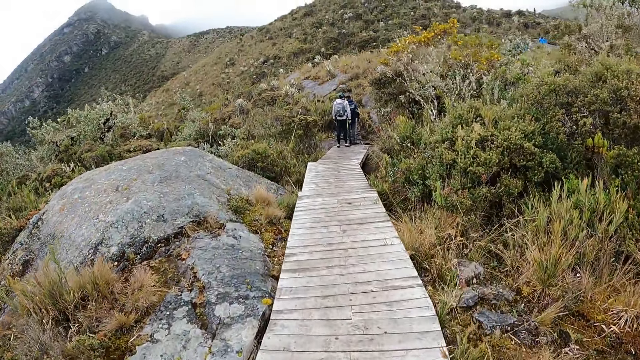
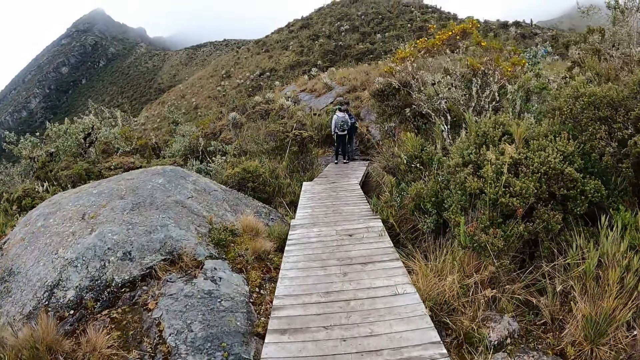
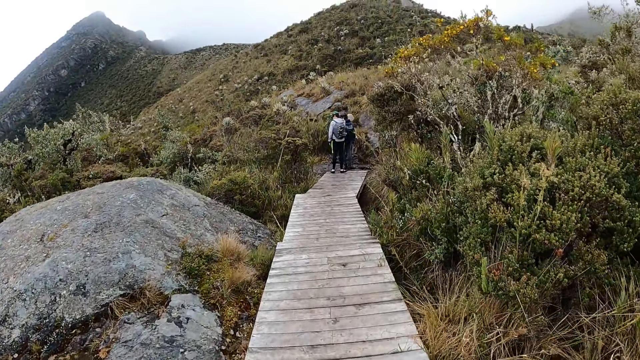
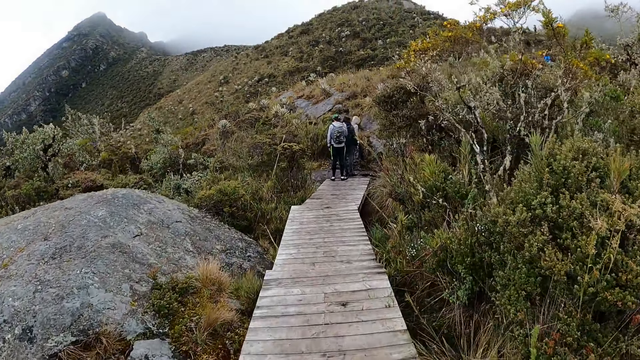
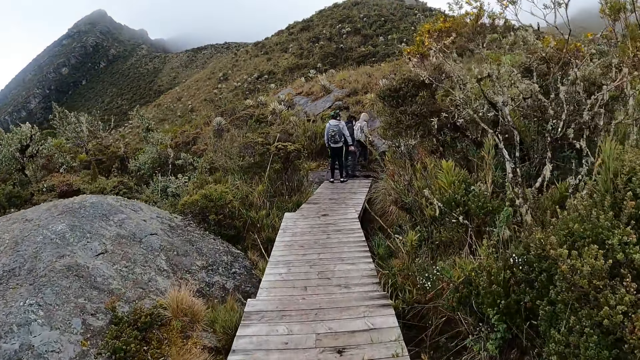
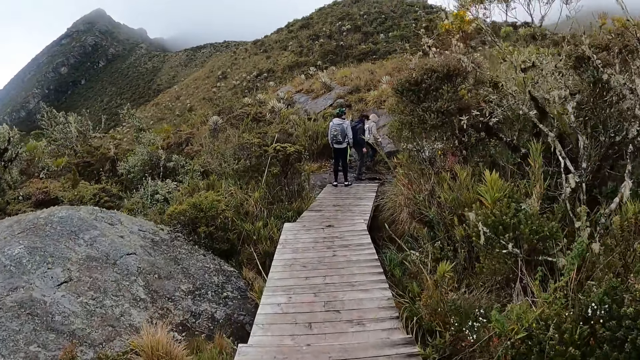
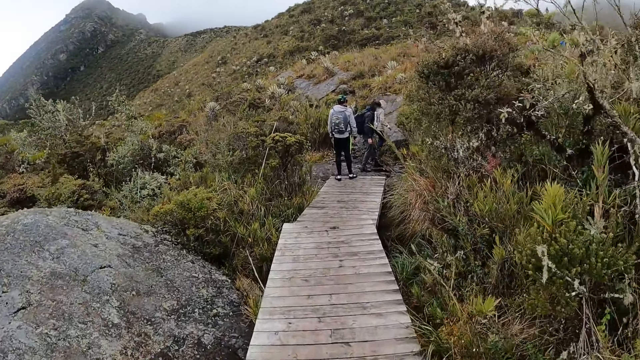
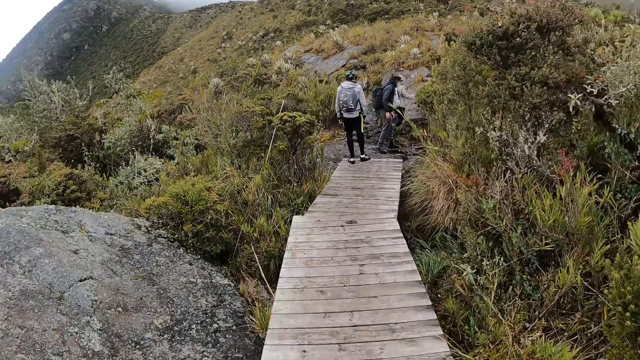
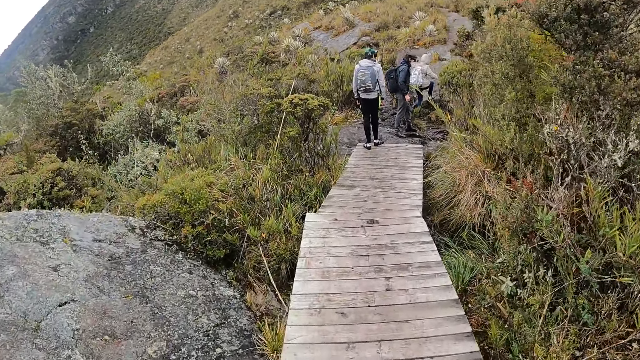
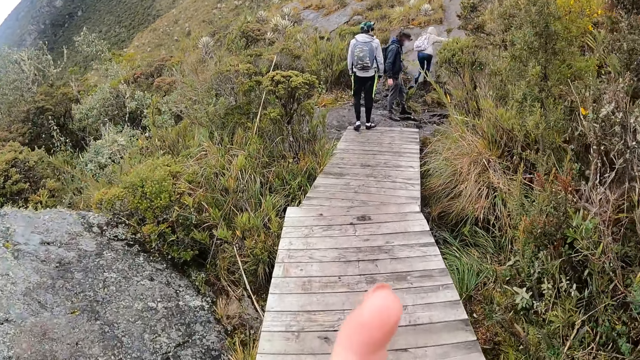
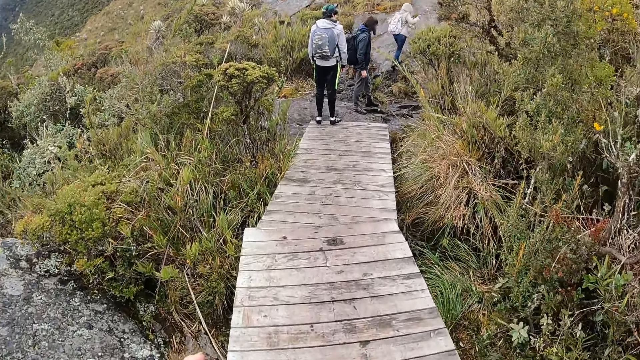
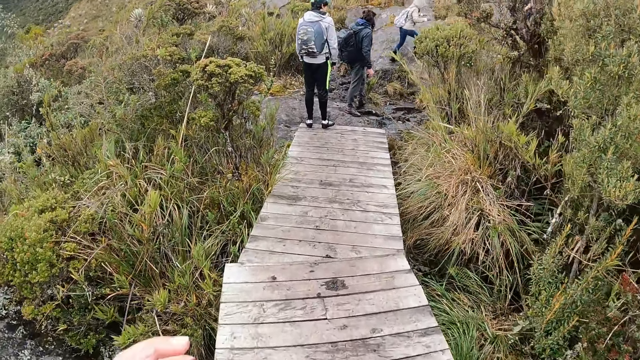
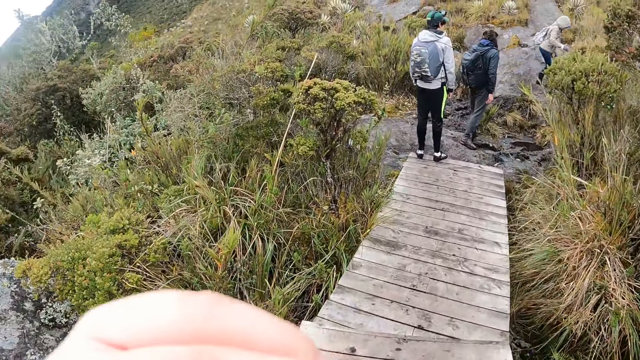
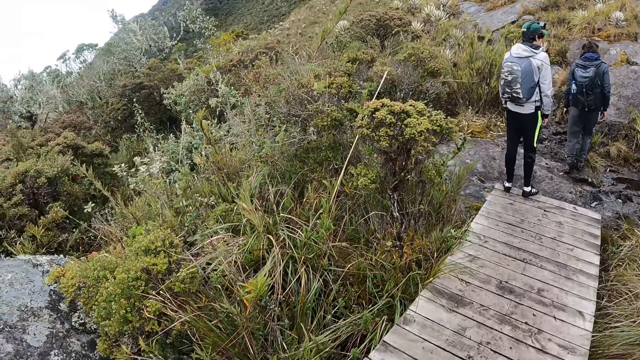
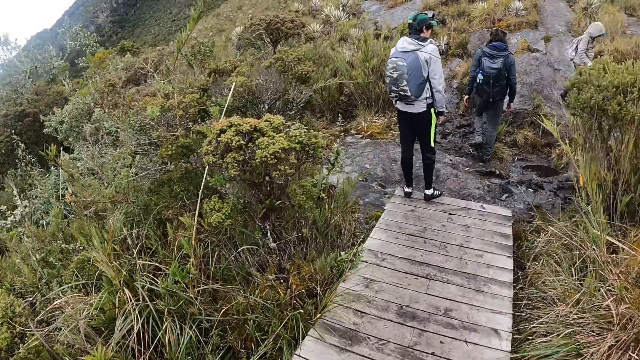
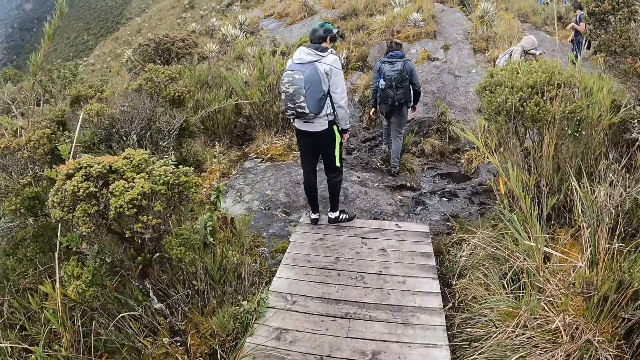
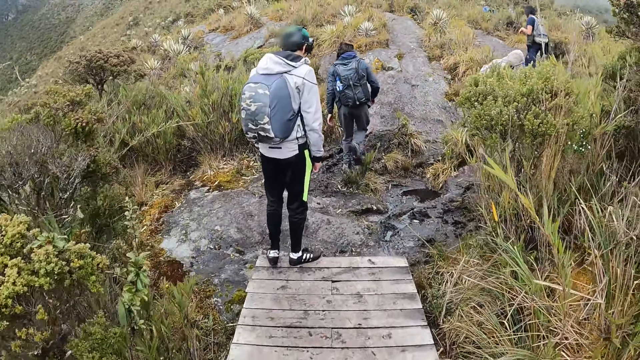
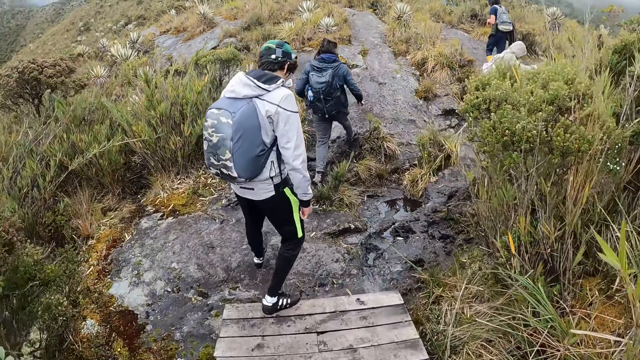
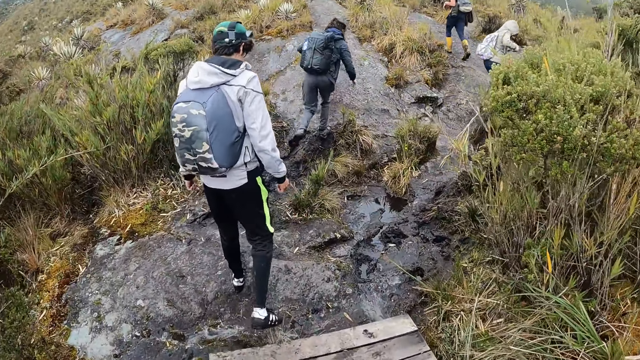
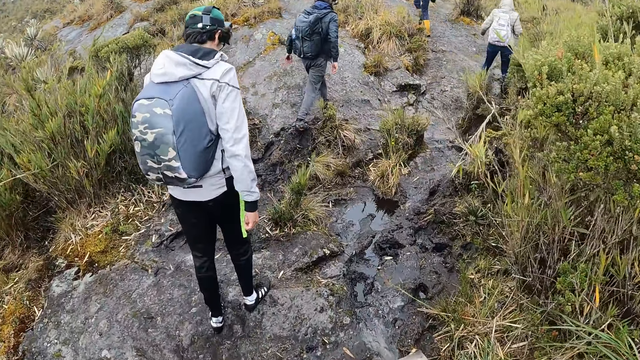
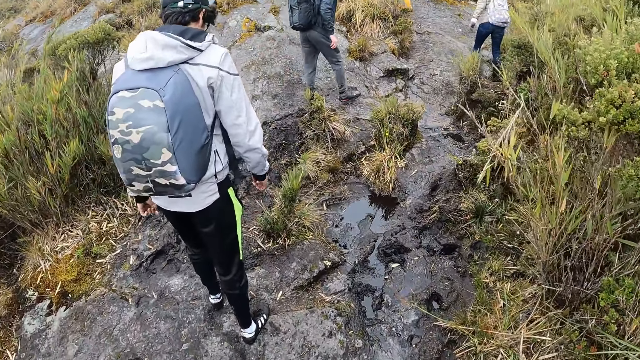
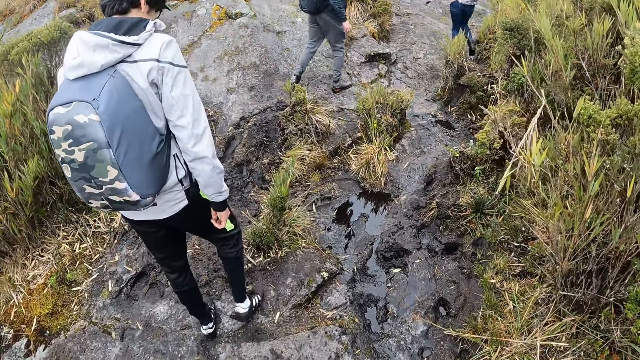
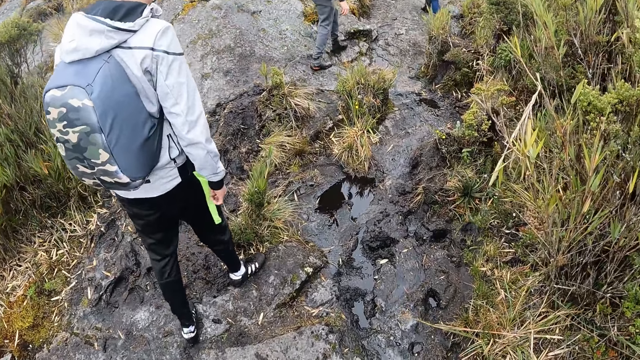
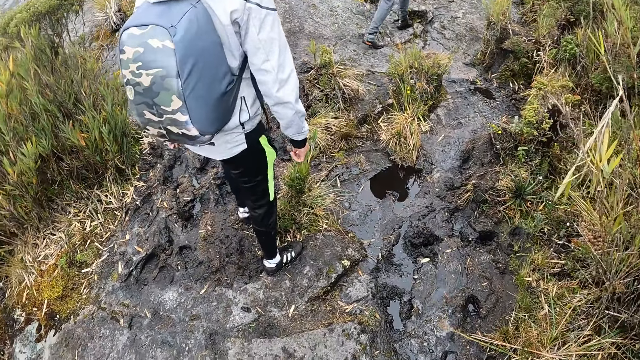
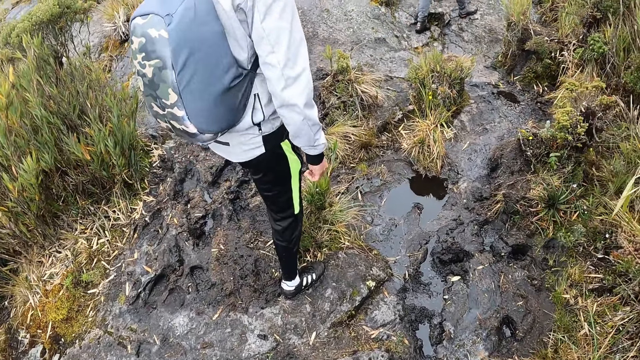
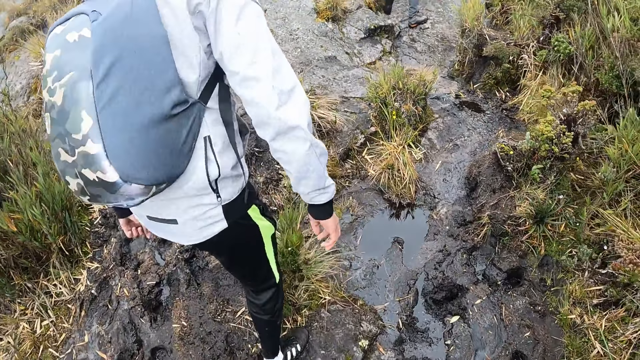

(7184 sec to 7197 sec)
The camera wearer lifts the hand up. She touches her face with her left hand. She climbs up the mountain. She lifts the hand up. She climbs up the mountain. The man steps off the wooden bridge. The camera wearer steps off the wooden bridge.

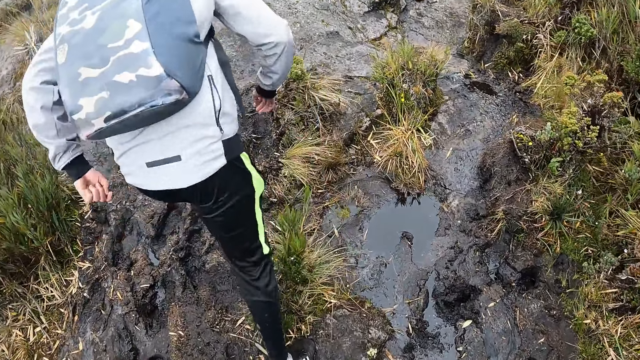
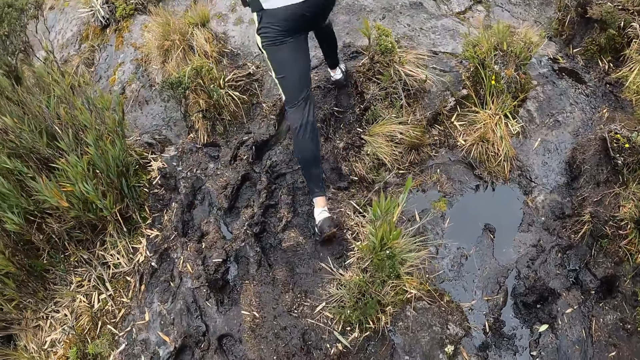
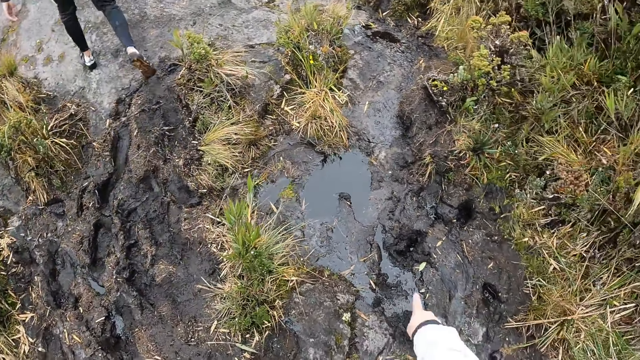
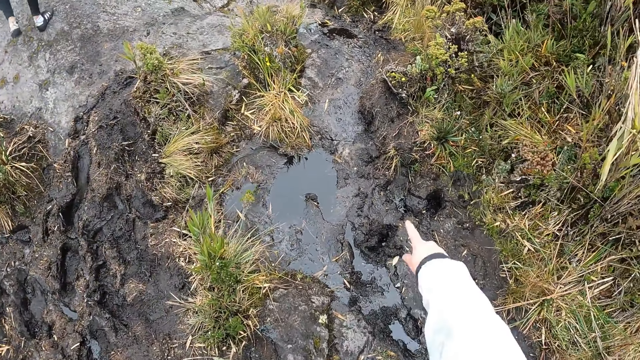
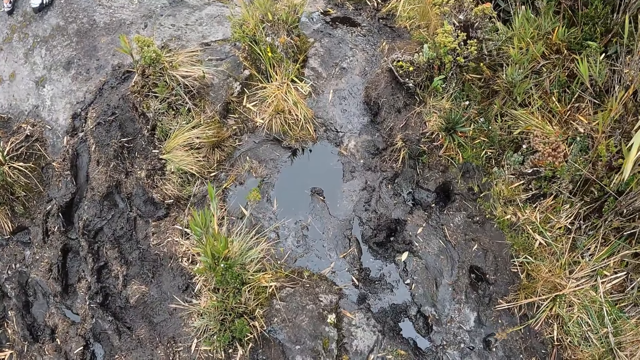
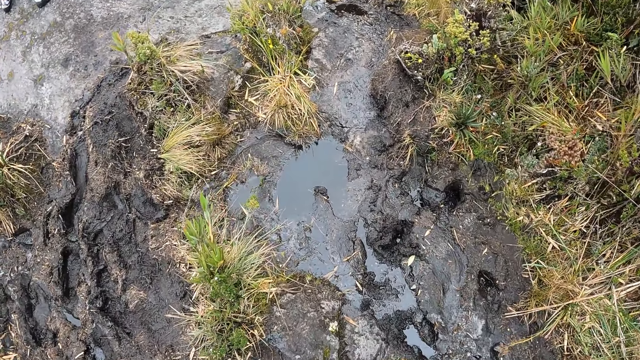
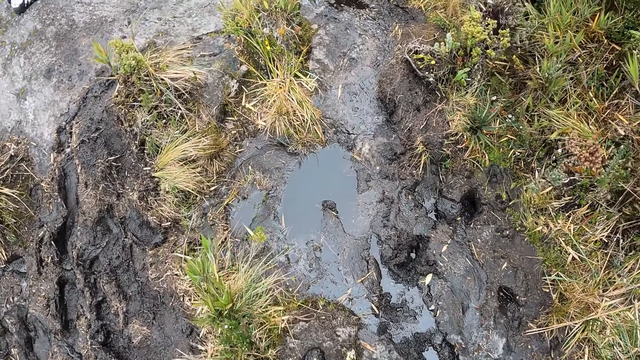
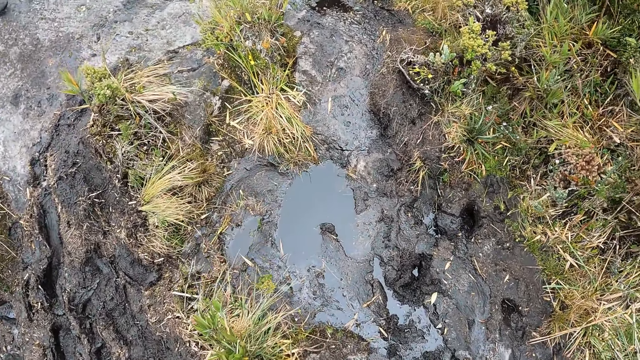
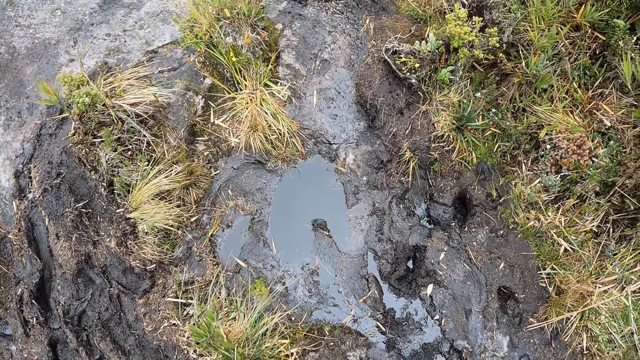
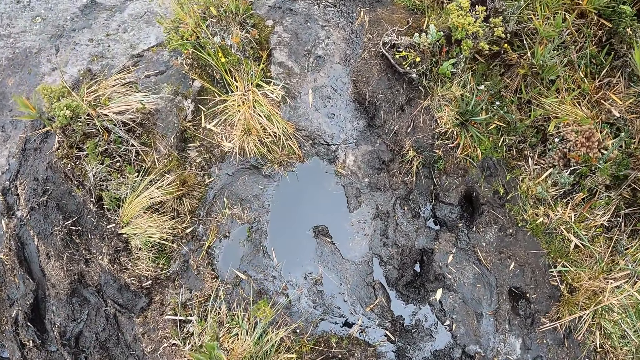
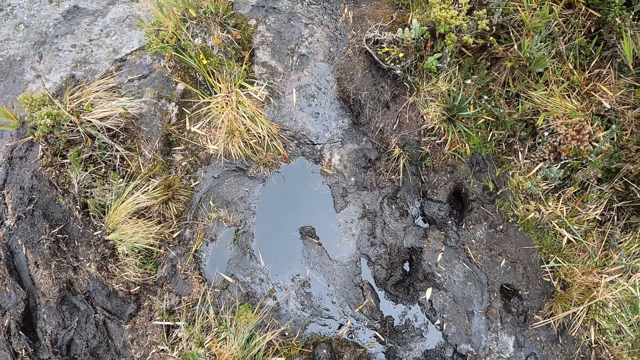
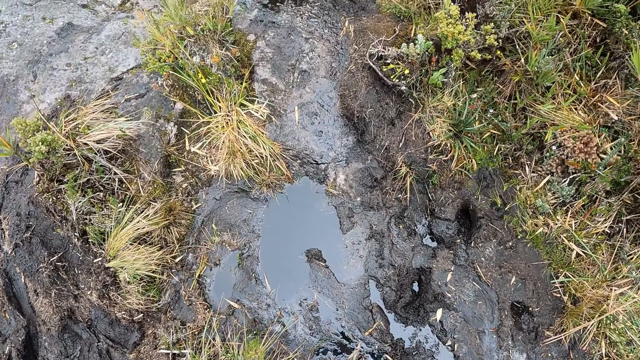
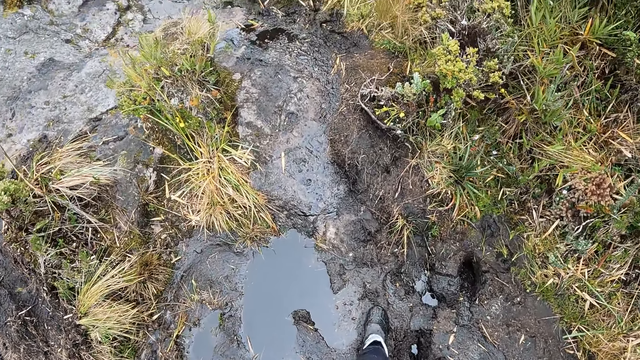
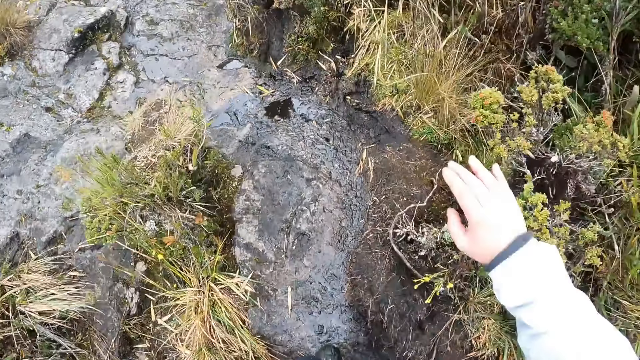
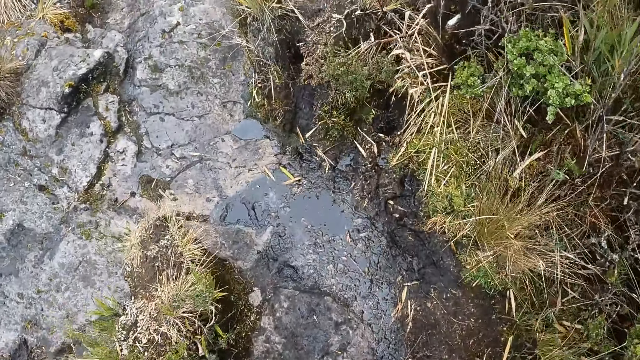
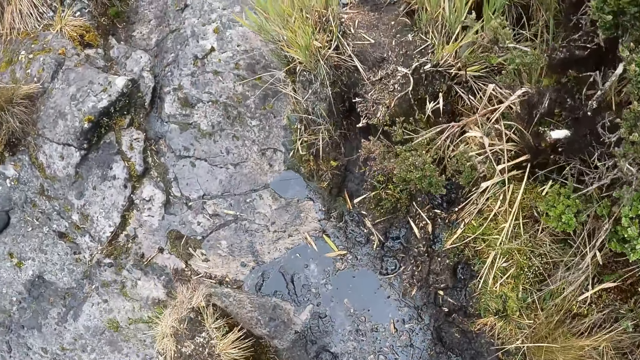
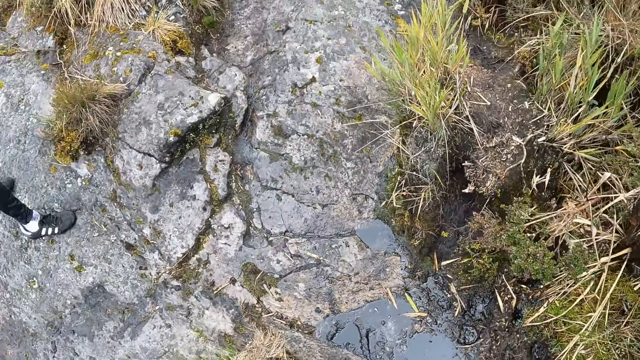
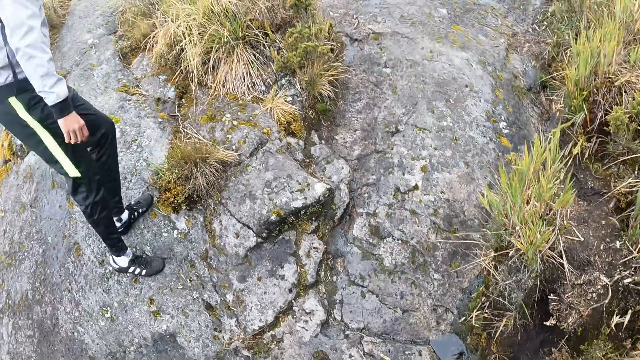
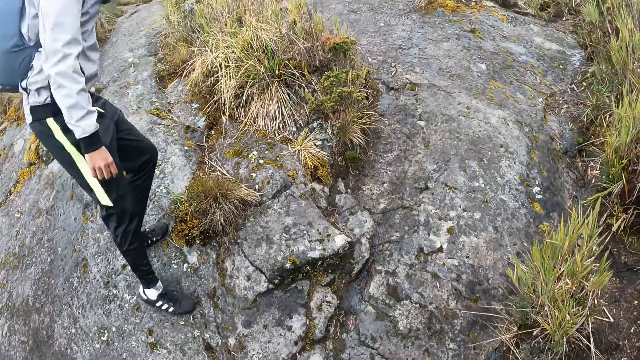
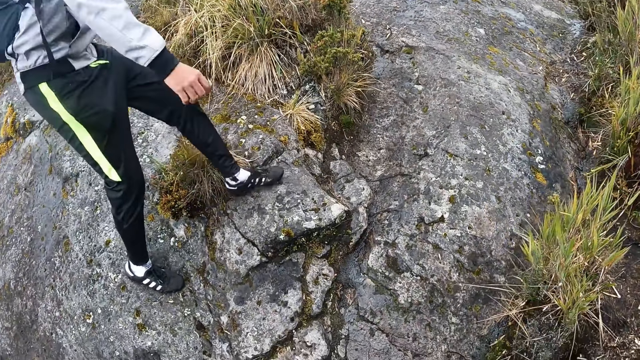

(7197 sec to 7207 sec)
The camera wearer points at a spot on the ground with her right hand. She climbs up the mountain. She lifts the hand up. She climbs up the mountain.
